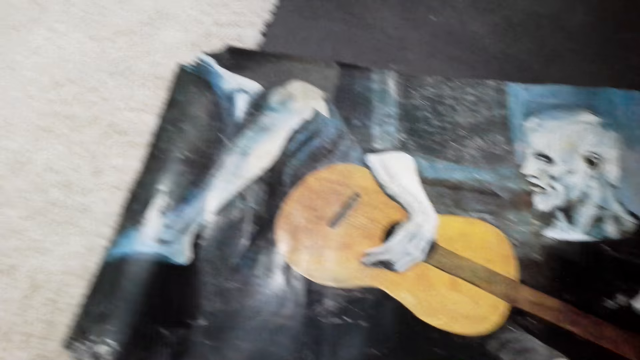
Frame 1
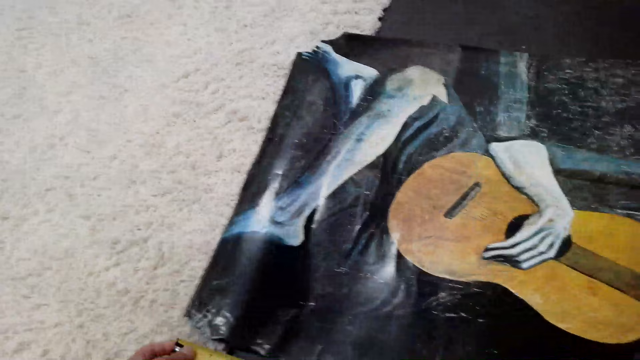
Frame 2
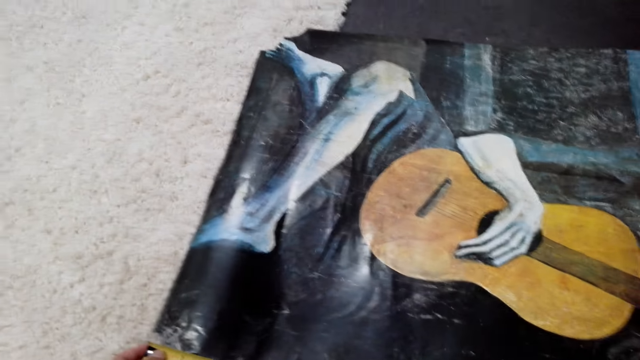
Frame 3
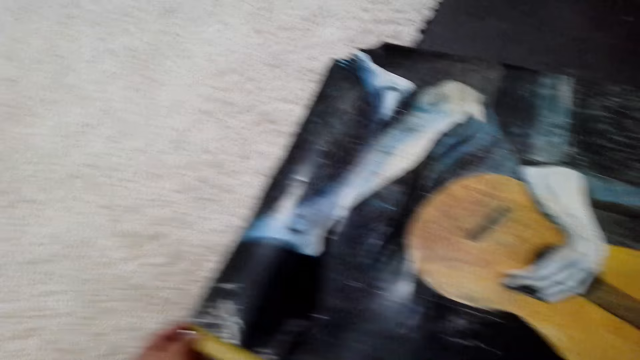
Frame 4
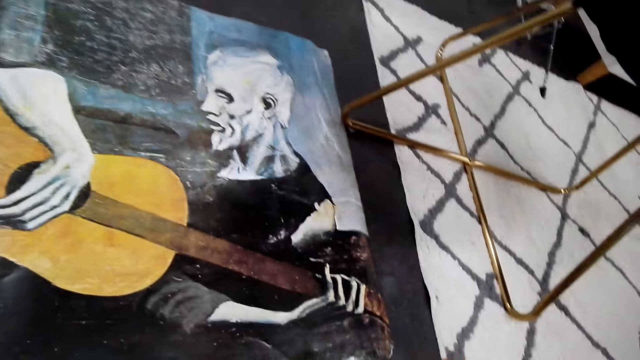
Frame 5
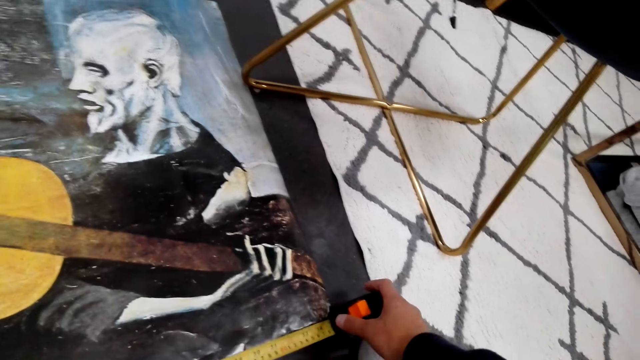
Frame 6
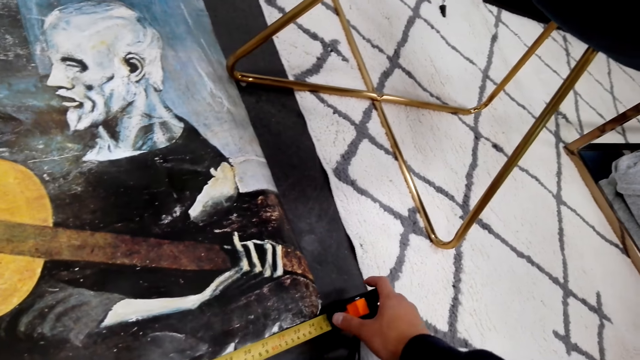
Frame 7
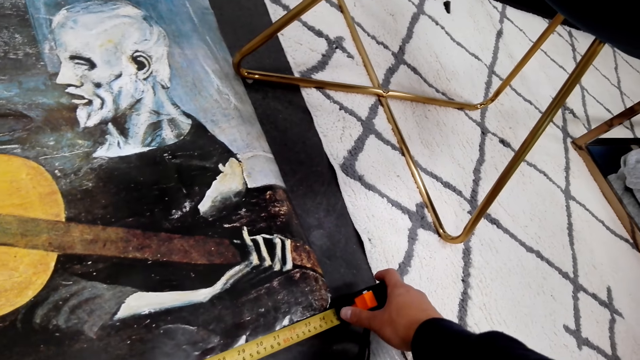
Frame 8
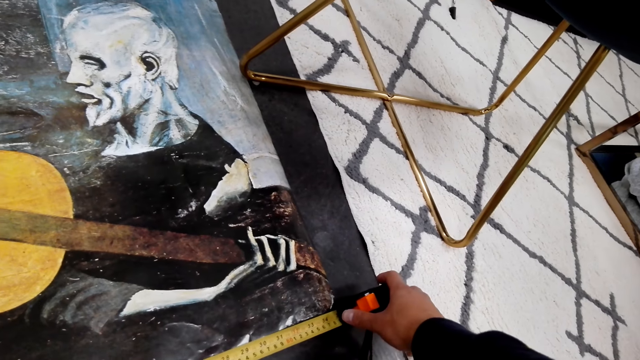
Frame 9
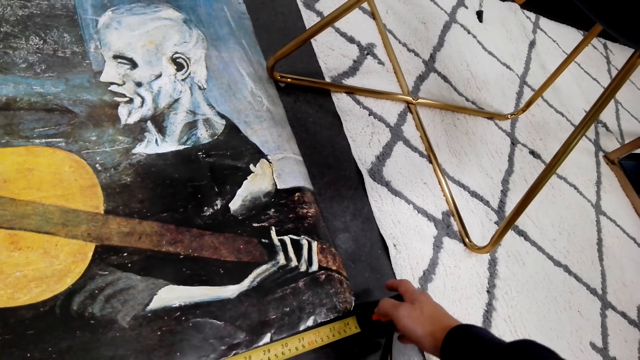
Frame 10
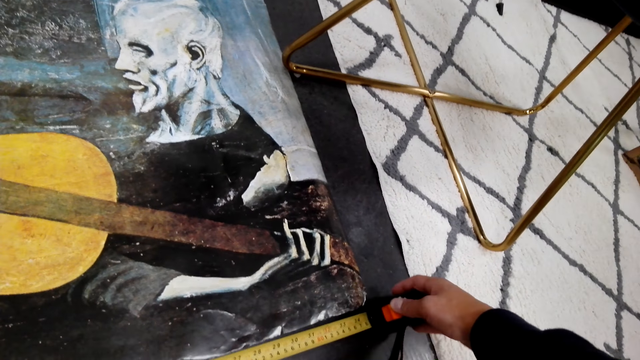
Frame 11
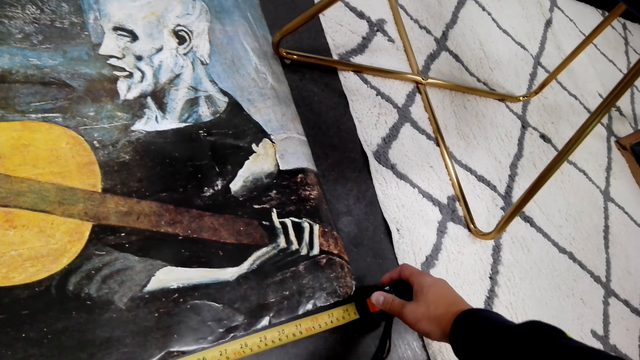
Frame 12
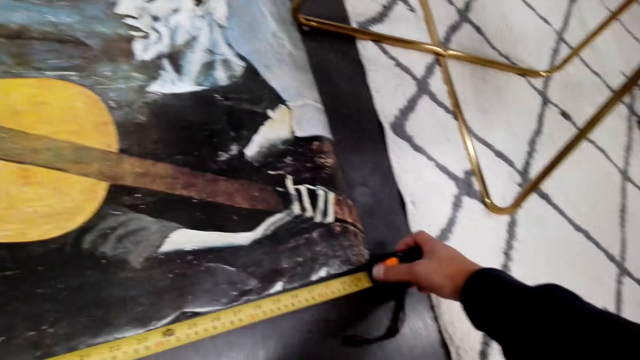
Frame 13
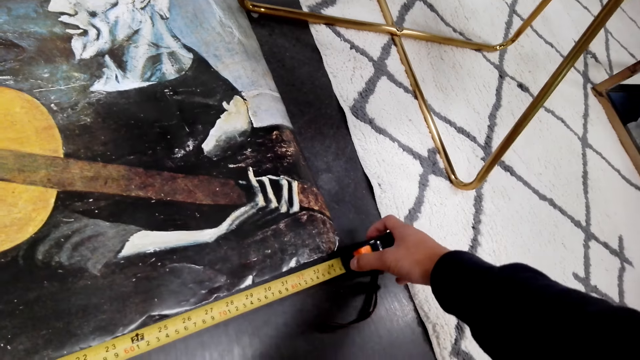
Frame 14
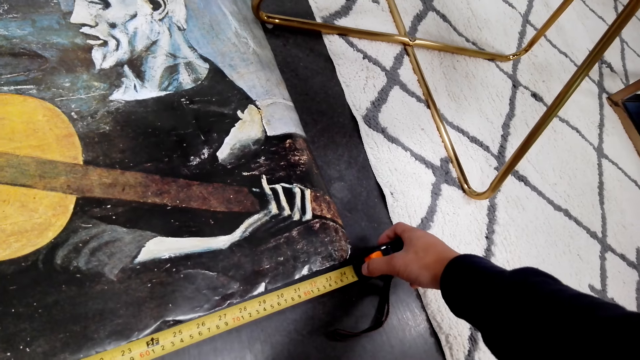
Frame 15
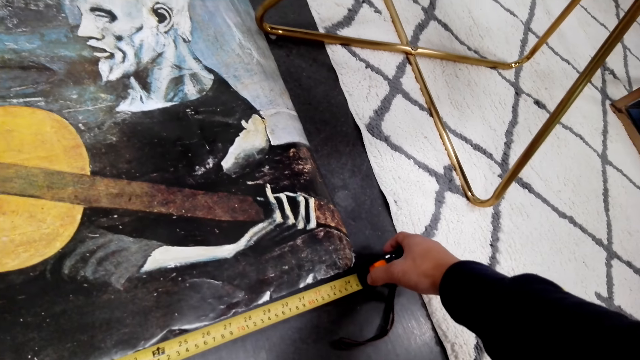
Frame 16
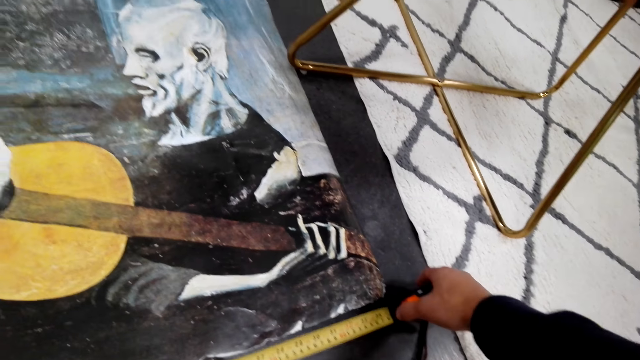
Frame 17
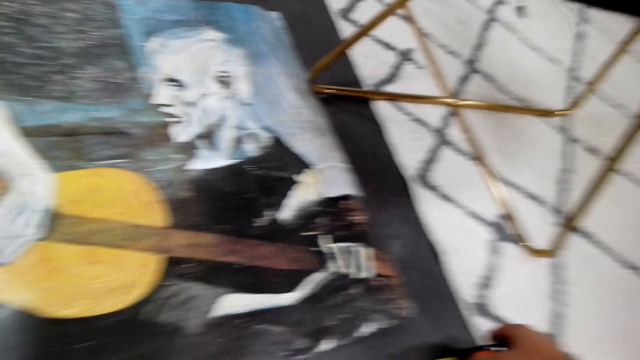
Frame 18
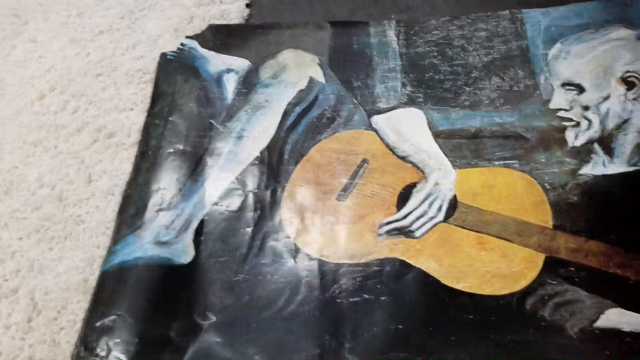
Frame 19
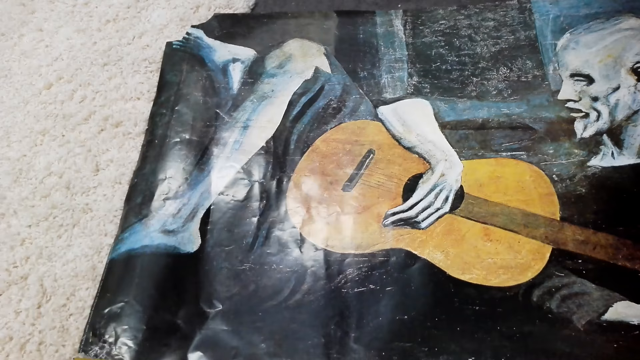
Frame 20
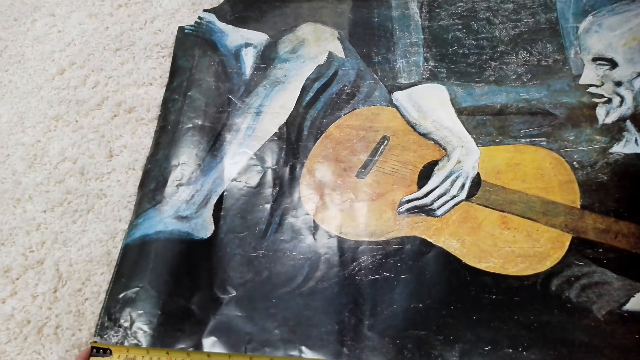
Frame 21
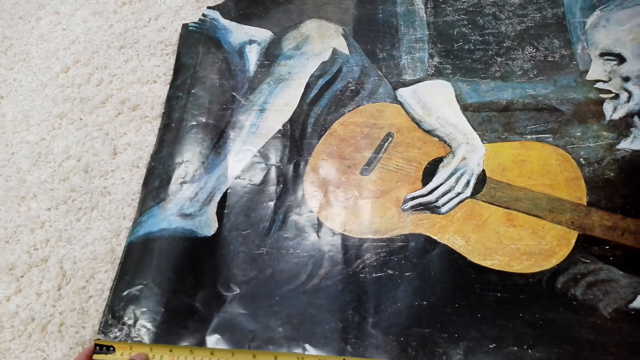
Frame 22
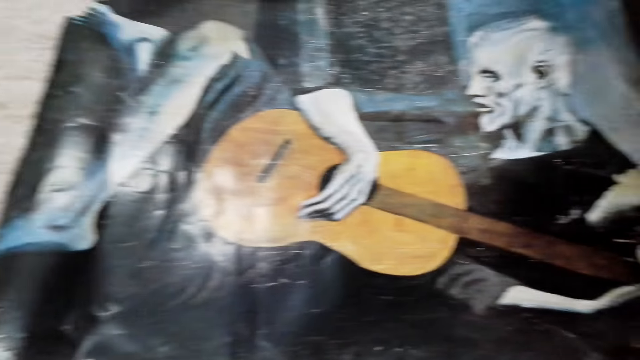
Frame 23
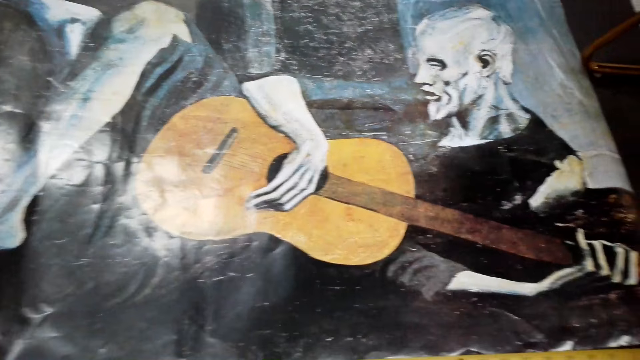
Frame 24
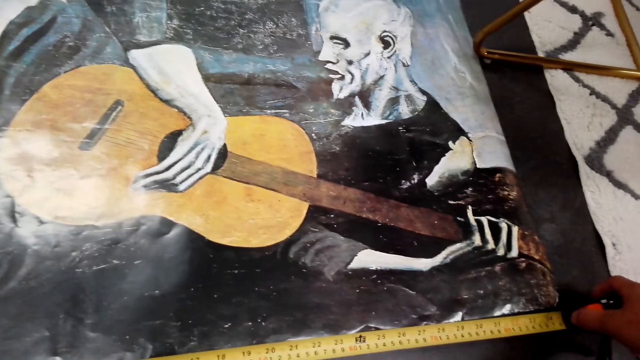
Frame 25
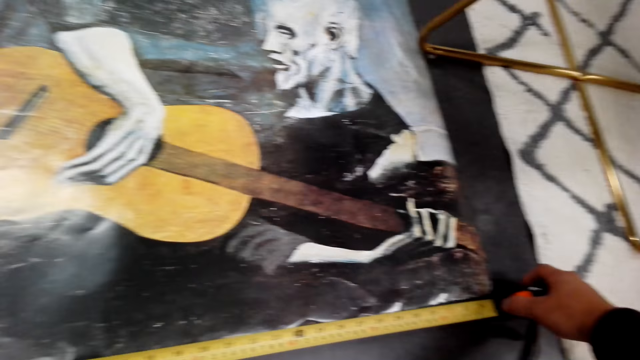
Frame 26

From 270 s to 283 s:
The camera wearer measures the paper with a tape measure.

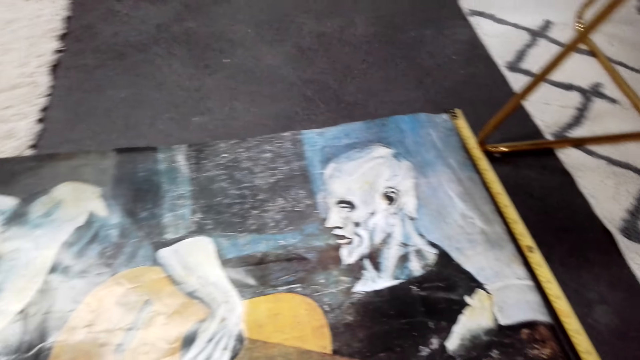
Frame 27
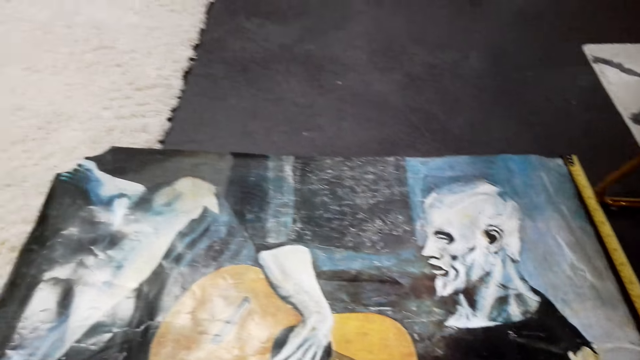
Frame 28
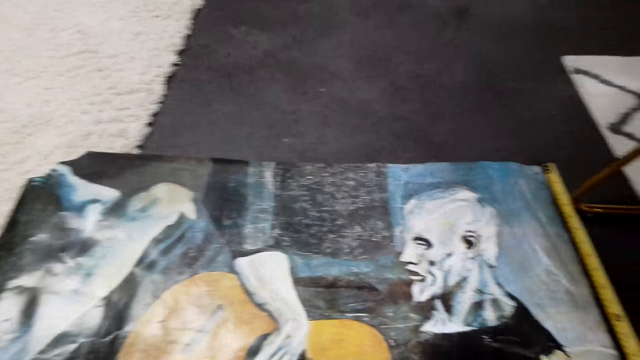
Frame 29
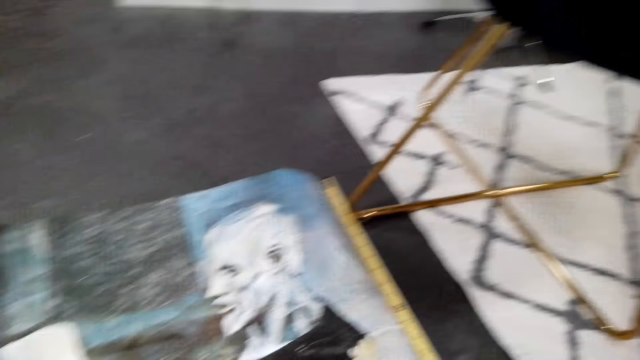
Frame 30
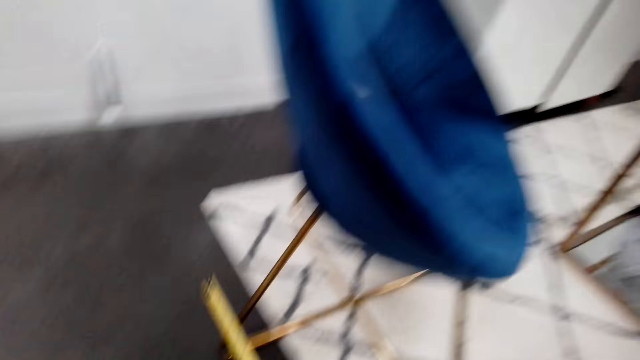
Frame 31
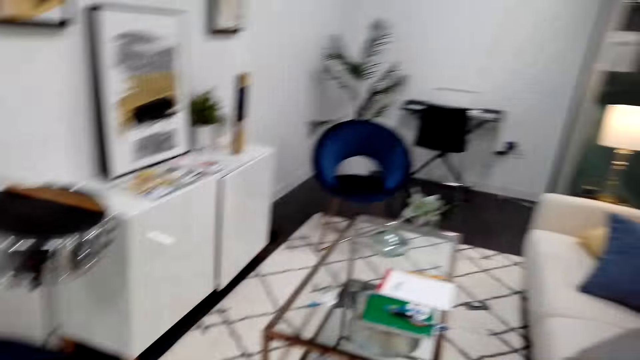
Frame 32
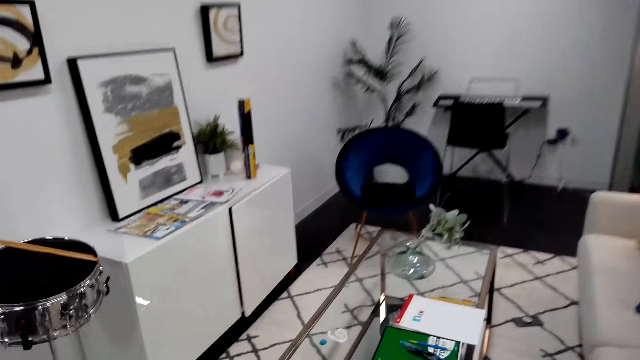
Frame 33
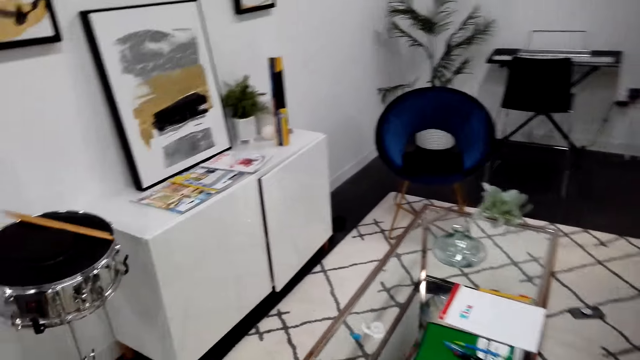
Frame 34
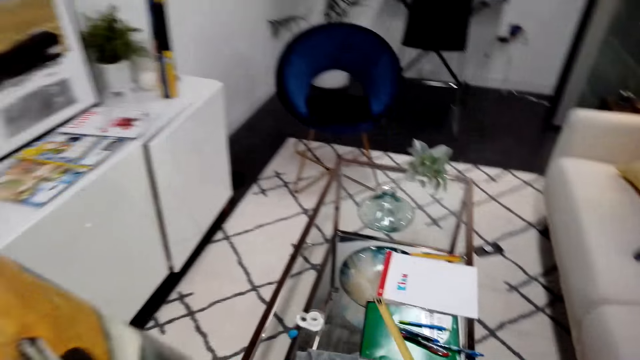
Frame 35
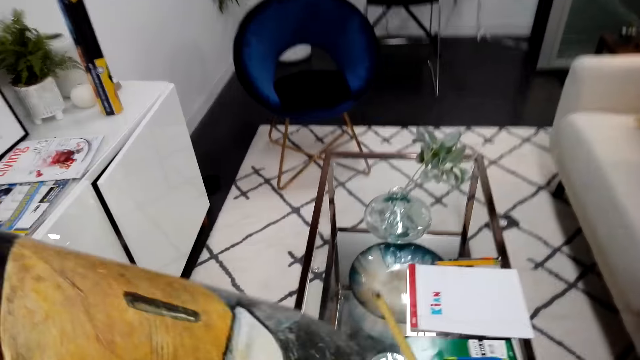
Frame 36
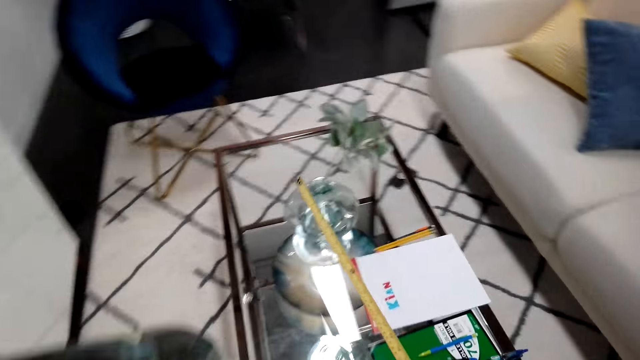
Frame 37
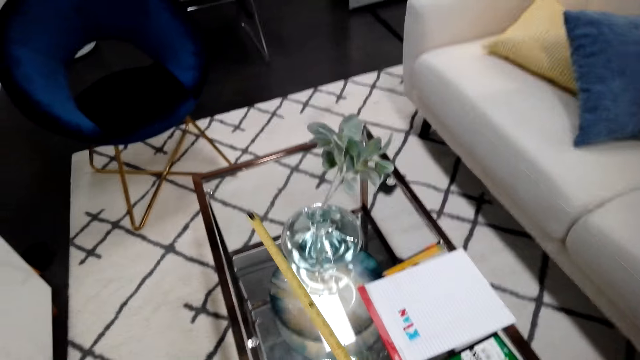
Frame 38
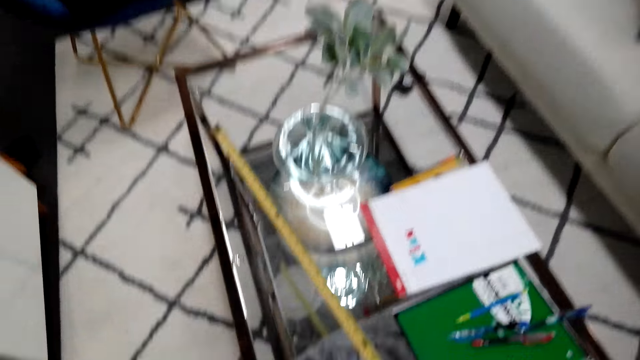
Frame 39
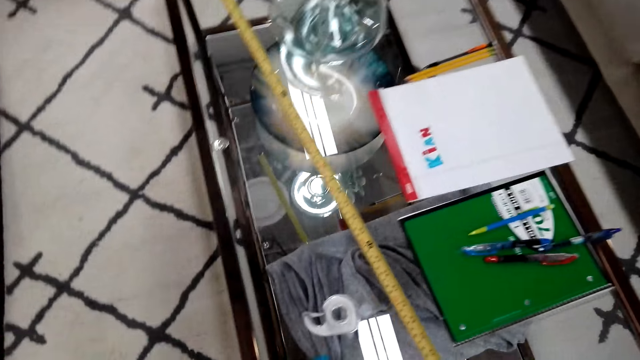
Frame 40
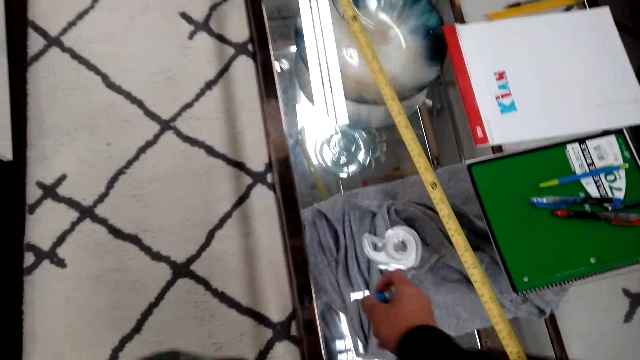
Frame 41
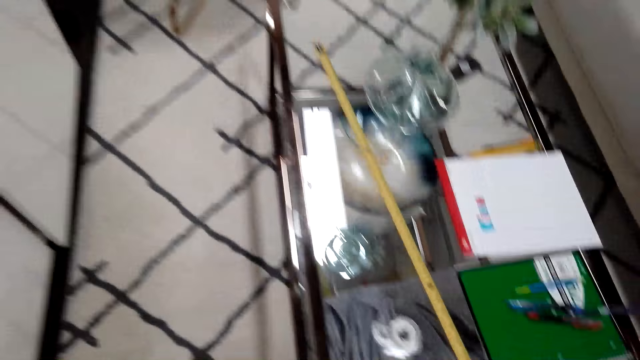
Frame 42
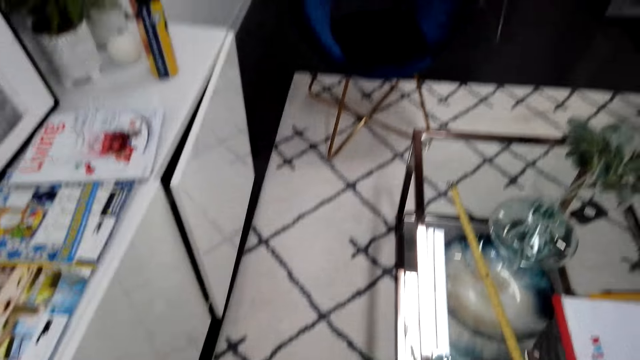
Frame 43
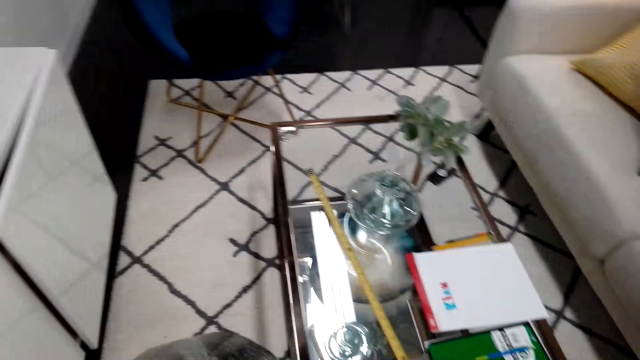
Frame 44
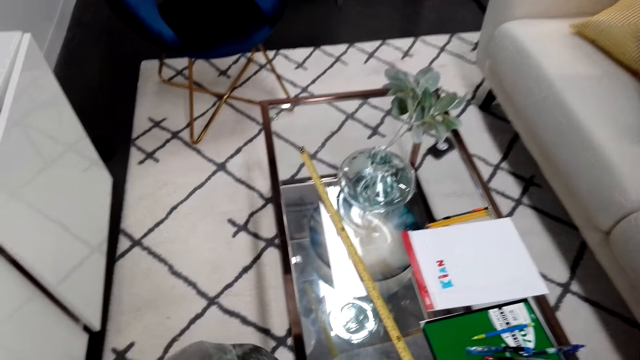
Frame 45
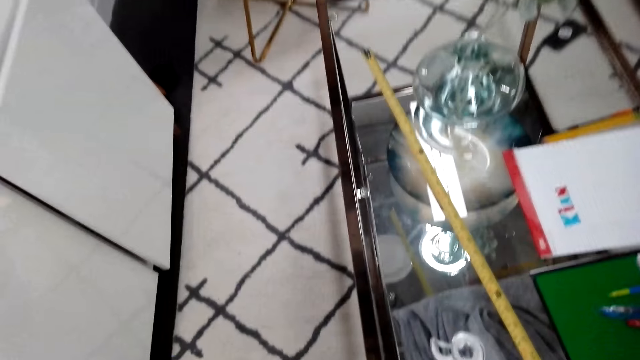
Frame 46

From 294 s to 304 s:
The camera wearer talks to someone while walking. A person talks. The camera wearer talks. The person talks.
